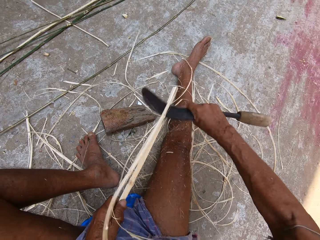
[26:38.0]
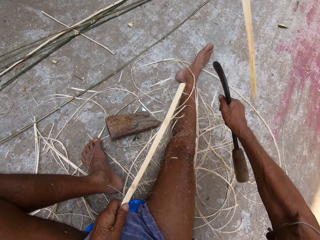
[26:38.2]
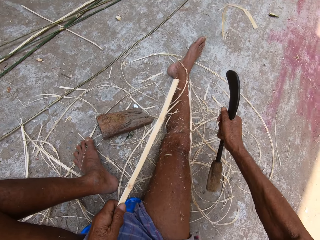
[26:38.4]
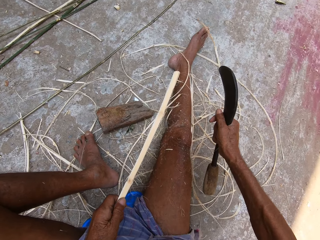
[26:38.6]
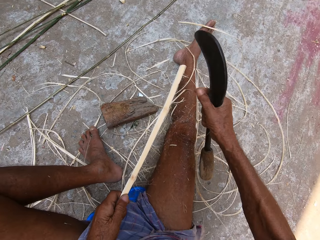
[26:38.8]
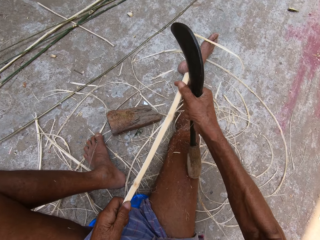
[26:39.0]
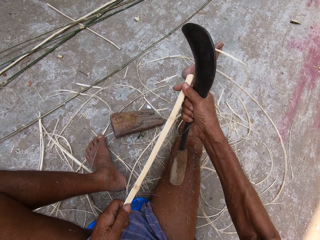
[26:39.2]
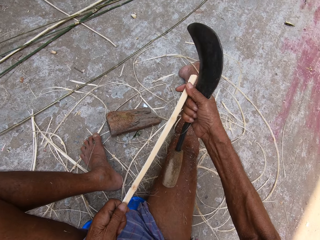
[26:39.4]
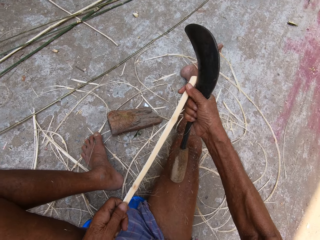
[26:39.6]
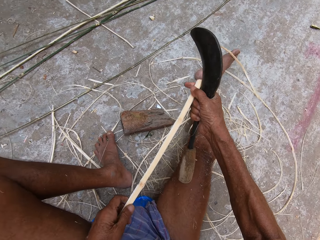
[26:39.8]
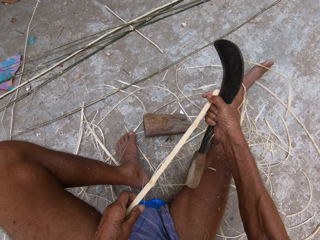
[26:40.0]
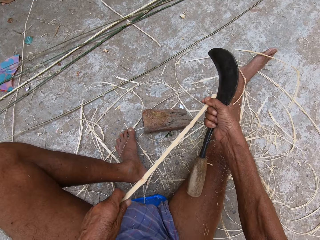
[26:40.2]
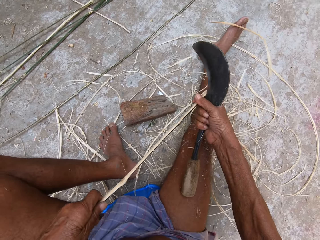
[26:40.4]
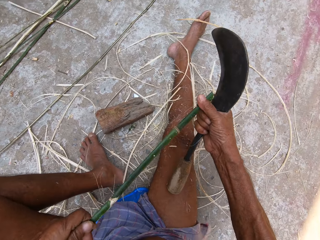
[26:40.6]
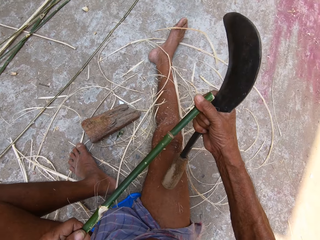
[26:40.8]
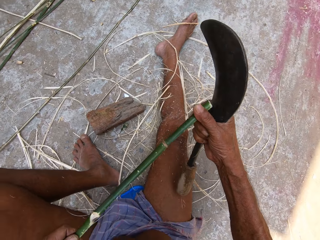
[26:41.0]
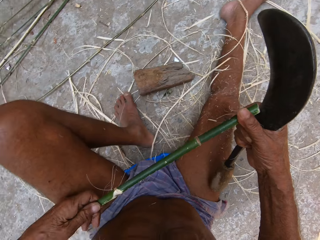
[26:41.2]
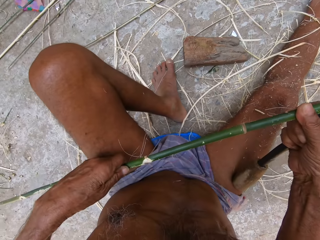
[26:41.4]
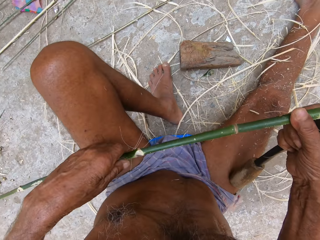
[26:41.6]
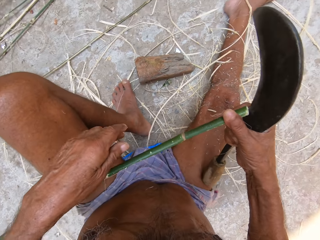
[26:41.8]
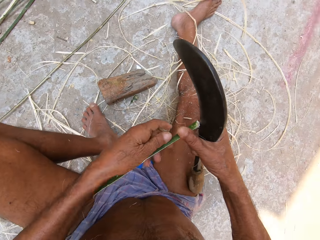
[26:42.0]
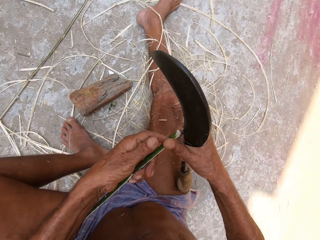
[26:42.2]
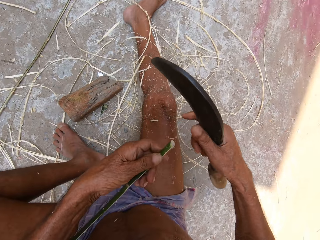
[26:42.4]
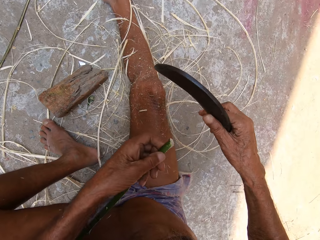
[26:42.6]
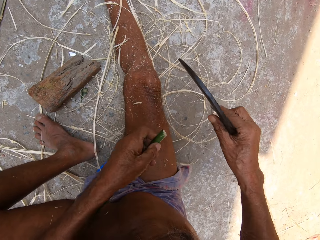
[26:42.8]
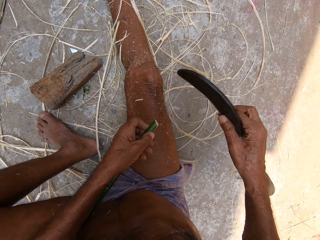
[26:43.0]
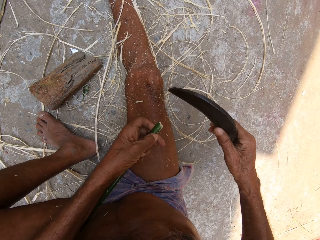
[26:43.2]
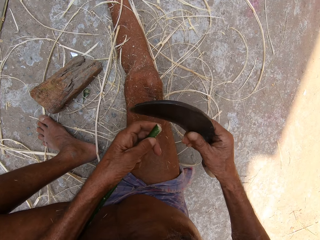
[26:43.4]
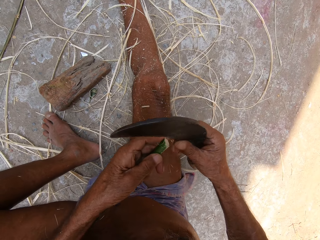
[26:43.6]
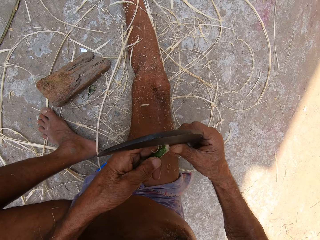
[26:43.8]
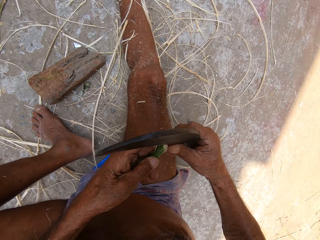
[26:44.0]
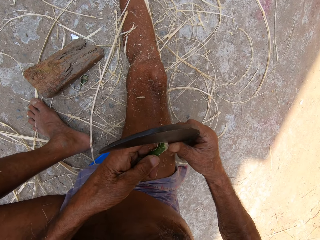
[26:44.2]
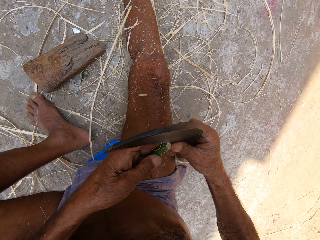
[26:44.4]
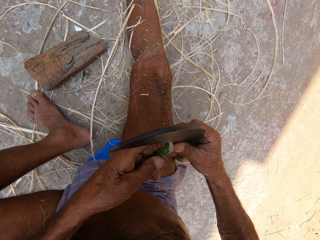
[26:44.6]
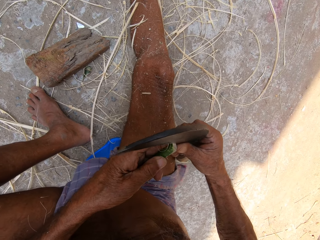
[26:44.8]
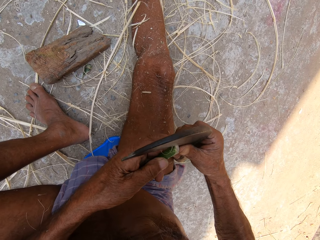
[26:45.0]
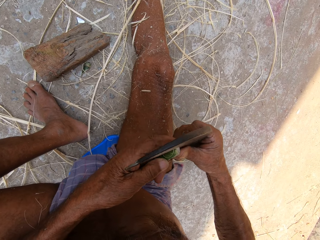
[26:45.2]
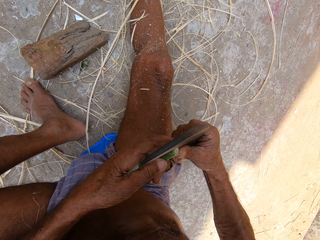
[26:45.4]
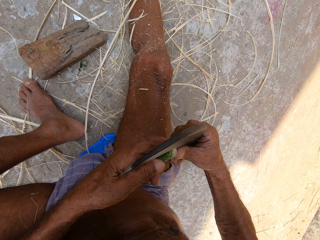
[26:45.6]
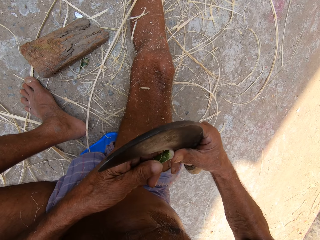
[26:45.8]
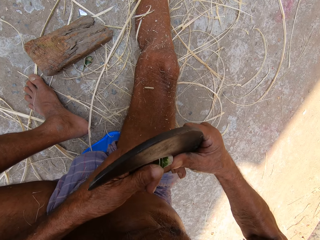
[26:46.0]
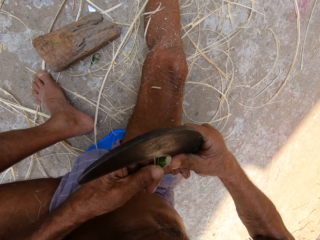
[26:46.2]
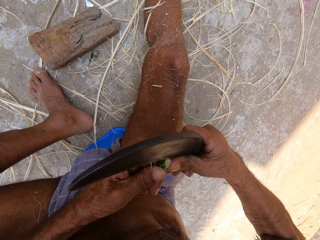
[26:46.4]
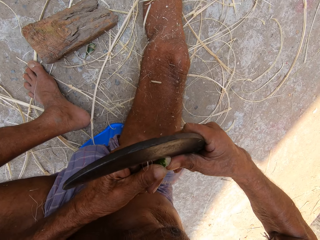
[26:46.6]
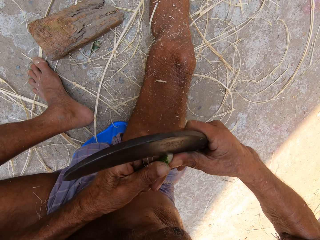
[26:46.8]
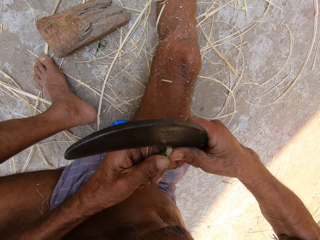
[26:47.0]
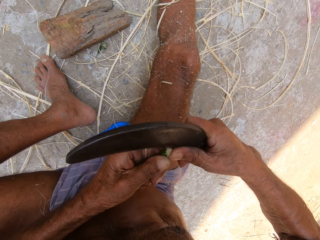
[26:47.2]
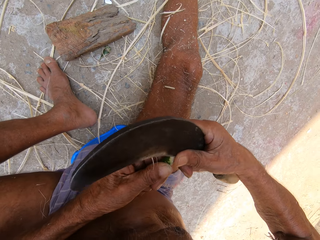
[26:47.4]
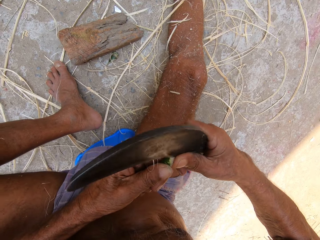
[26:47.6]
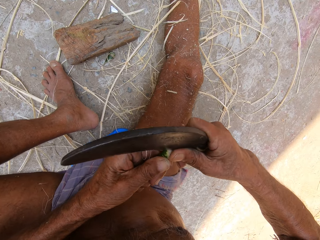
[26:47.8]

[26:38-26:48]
The camera wearer holds the wood with both hands. They hold the wood end with the left hand. They slice the wood with the sickle knife.

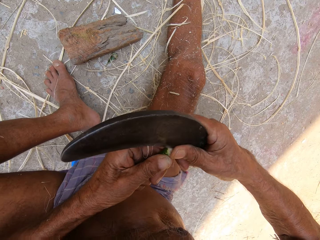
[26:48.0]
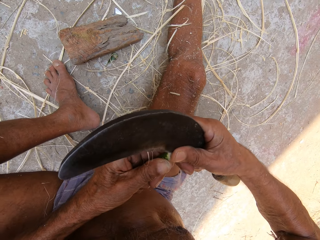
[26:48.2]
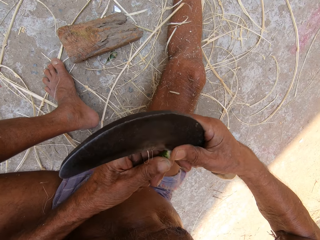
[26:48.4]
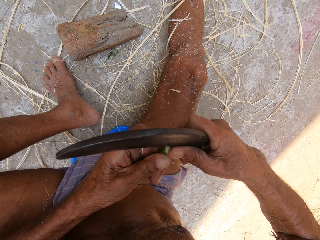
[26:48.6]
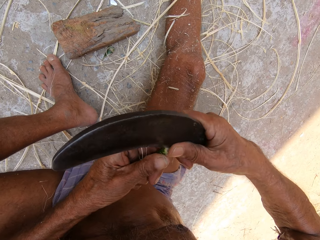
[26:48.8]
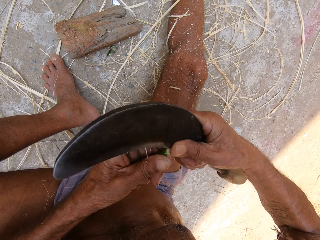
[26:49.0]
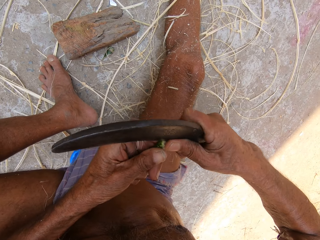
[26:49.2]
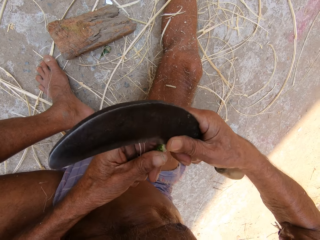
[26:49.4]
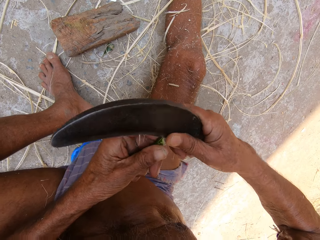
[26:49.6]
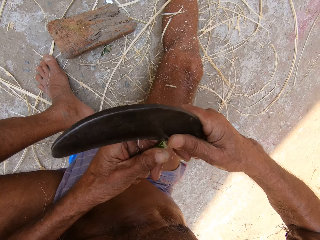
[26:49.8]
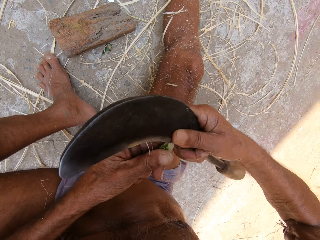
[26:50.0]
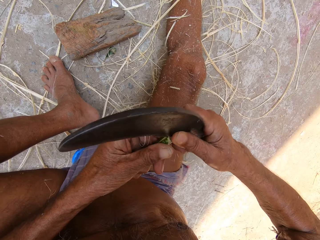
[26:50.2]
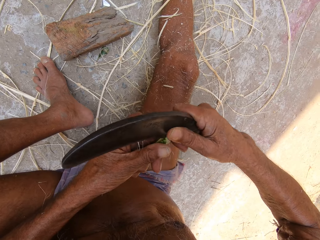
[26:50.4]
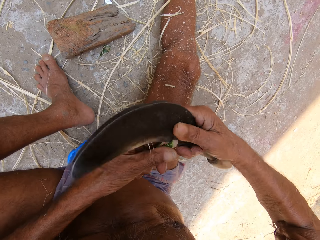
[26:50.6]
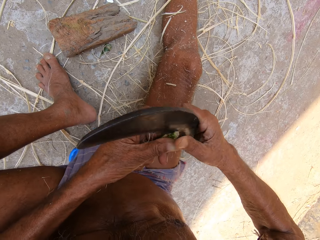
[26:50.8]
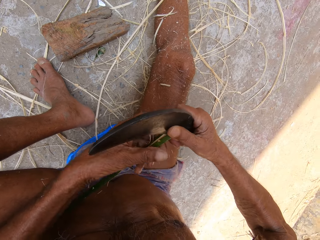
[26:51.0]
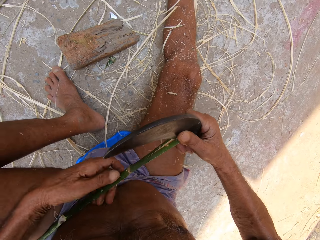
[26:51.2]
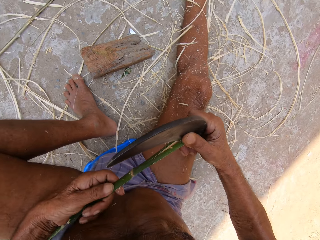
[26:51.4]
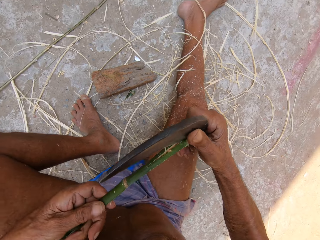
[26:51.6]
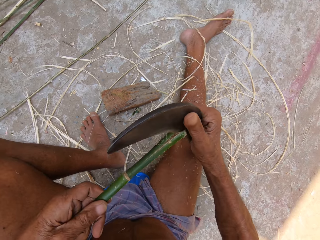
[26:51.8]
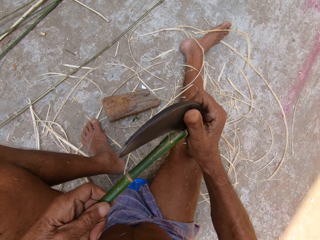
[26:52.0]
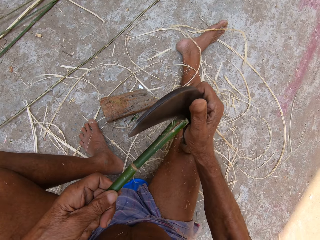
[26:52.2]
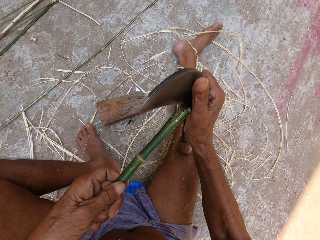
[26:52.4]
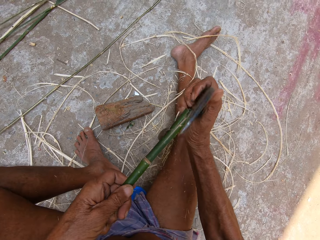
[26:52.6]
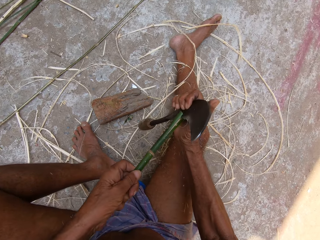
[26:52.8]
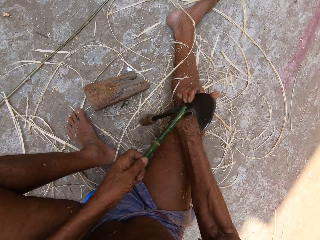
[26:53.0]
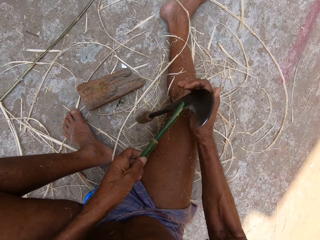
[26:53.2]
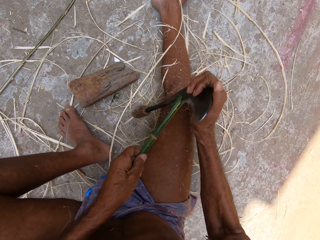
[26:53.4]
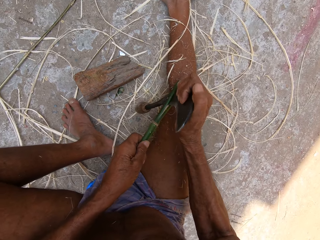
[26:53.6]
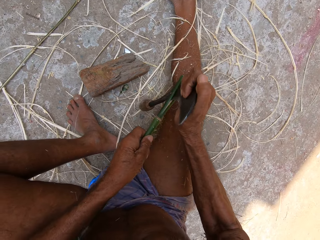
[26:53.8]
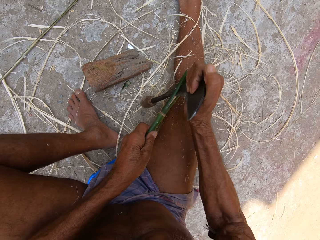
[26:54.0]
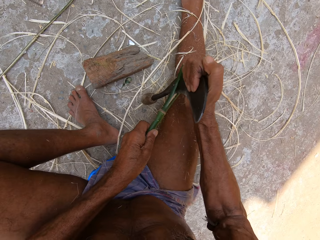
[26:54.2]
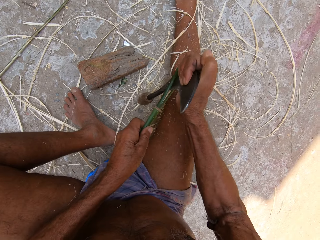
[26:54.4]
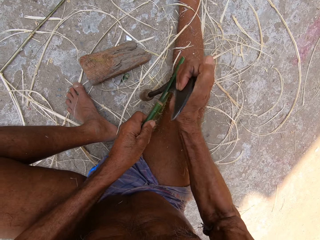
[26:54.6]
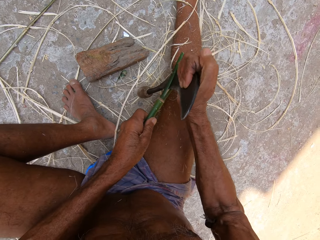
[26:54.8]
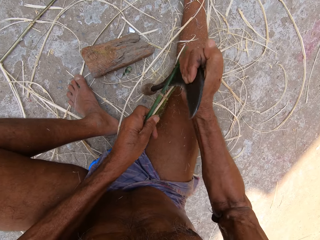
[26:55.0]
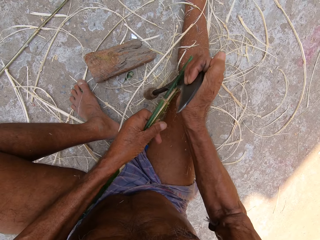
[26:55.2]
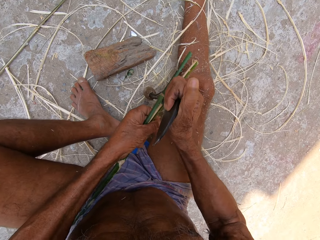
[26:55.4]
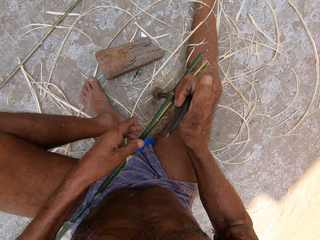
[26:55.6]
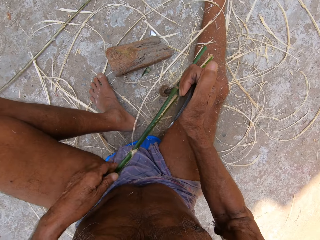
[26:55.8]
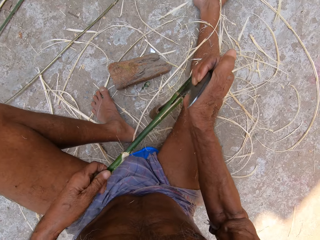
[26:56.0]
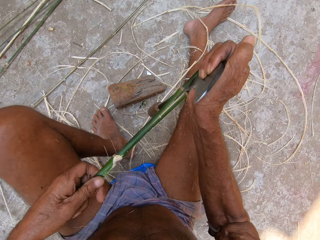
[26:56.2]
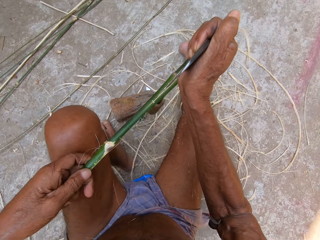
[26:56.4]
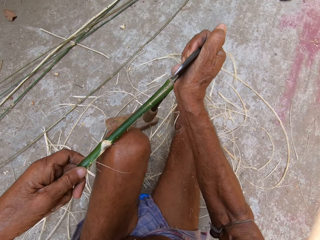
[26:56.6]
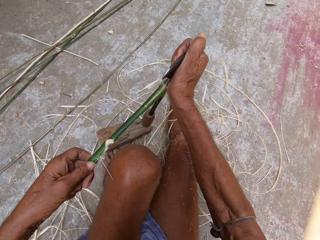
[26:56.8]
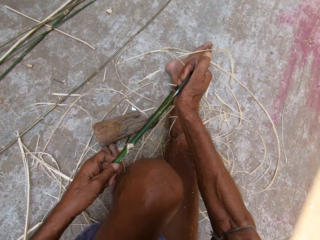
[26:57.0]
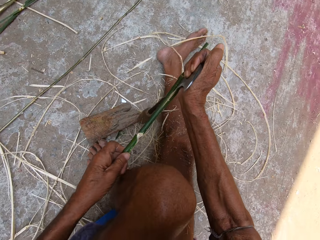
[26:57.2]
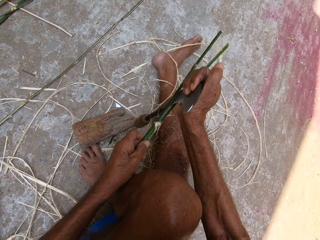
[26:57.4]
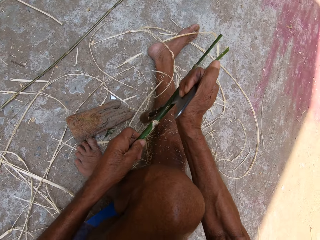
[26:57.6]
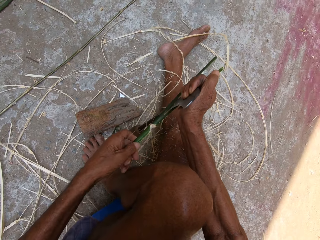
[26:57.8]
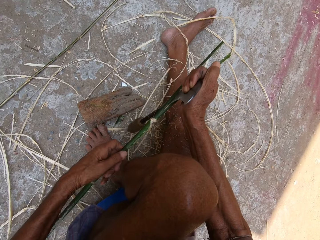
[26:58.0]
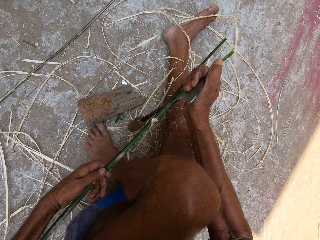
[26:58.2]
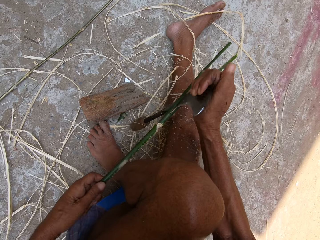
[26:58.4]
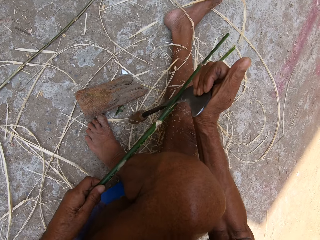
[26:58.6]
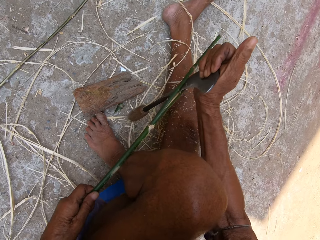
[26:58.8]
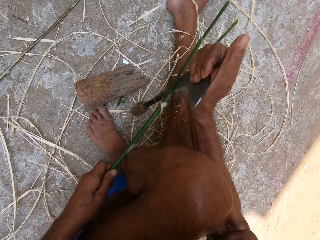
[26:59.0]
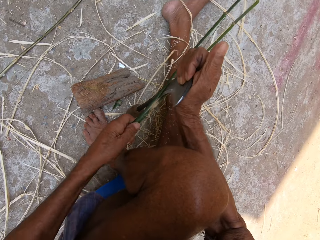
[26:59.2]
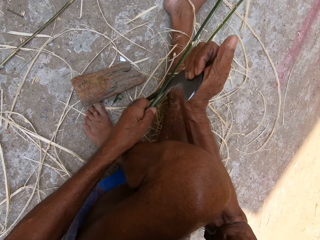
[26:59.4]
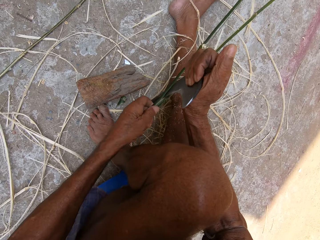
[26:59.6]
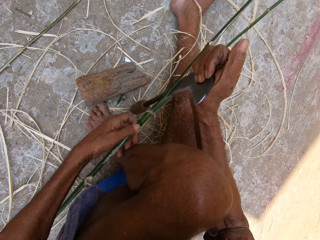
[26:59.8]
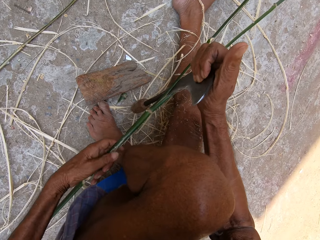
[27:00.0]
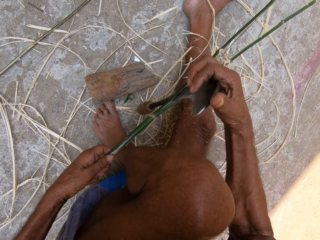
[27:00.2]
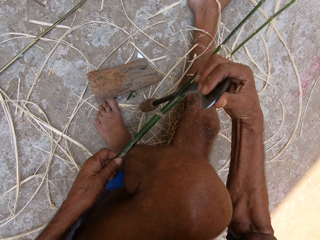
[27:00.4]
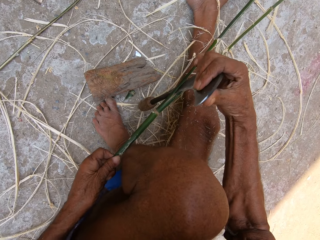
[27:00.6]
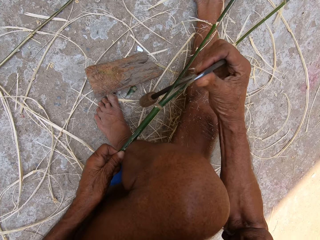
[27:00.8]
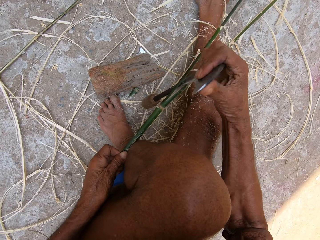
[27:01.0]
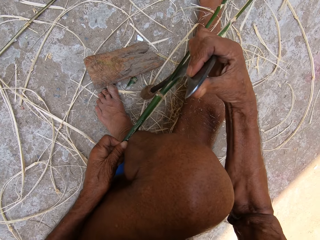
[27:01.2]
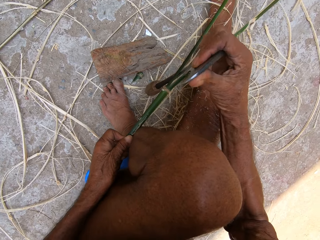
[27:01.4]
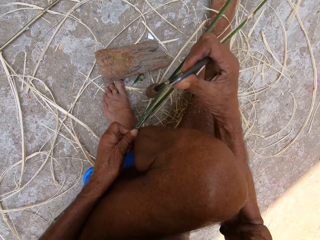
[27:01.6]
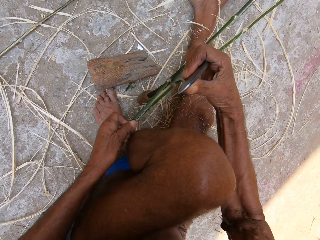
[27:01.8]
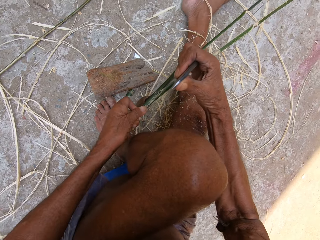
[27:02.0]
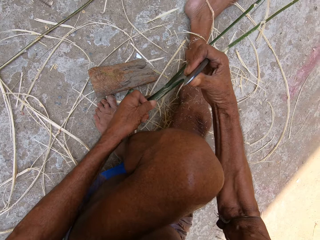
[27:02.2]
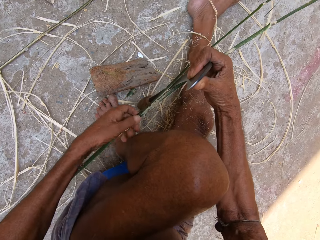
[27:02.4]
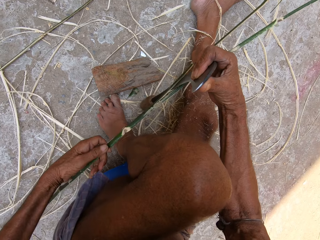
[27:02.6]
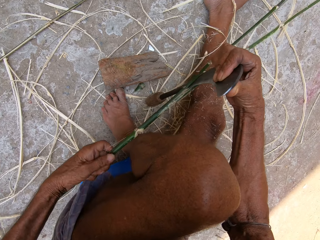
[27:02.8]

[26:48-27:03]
The camera wearer divides the stick with the sickle in his right hand. He holds the knife on the floor and slices the wood with the sickle knife on the floor. He lifts the knife from the floor. He holds the knife on the floor and slices the wood with the sickle knife on the floor.
